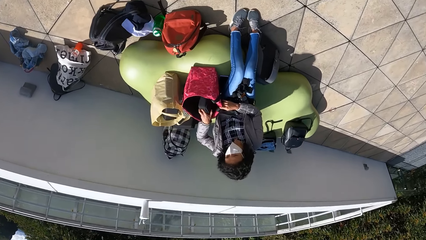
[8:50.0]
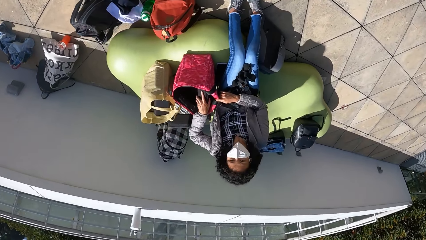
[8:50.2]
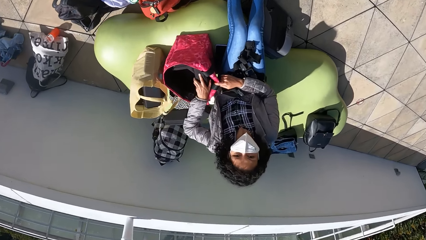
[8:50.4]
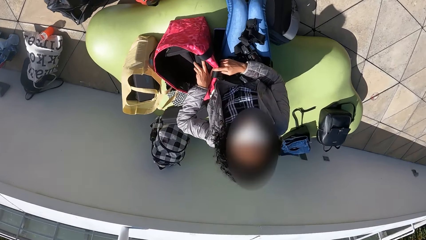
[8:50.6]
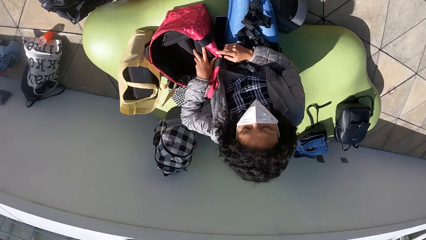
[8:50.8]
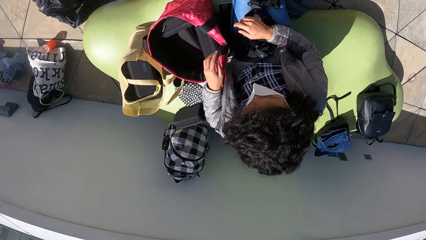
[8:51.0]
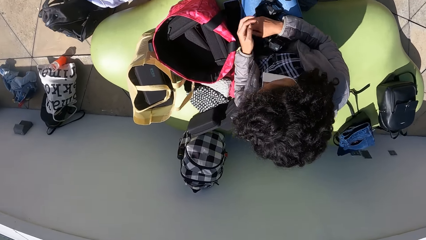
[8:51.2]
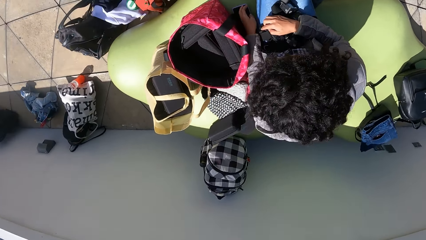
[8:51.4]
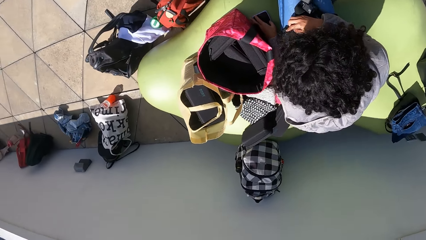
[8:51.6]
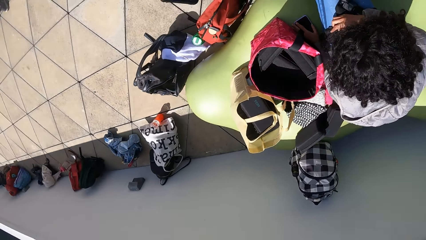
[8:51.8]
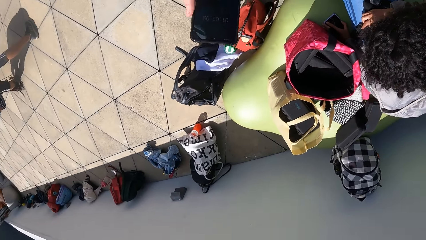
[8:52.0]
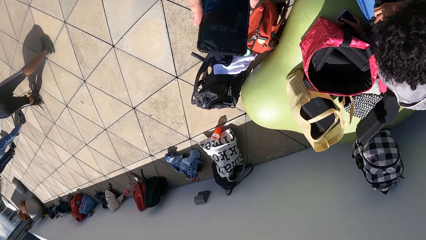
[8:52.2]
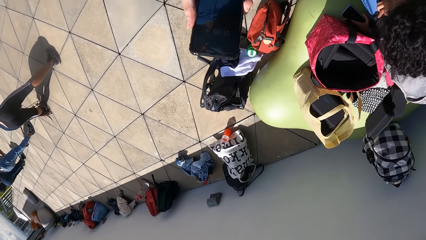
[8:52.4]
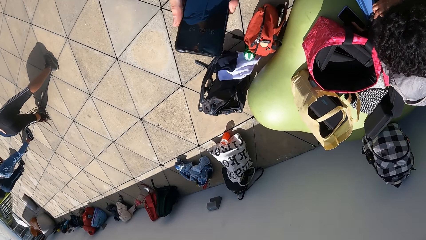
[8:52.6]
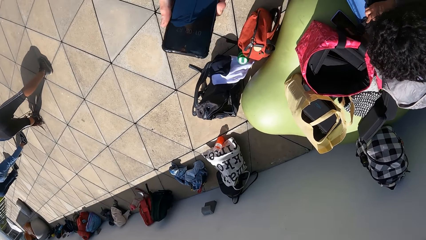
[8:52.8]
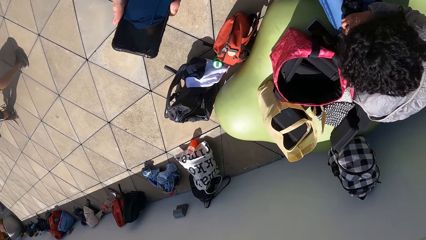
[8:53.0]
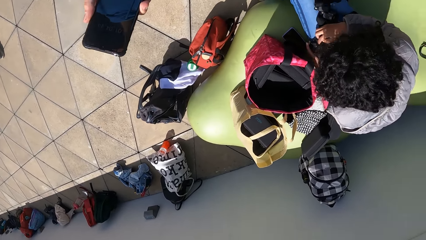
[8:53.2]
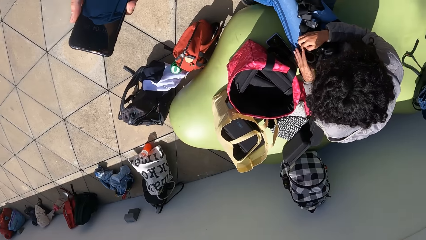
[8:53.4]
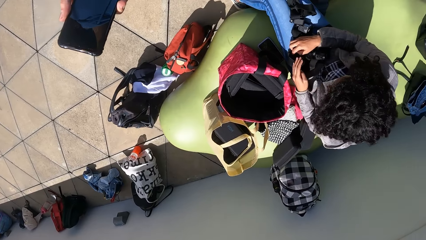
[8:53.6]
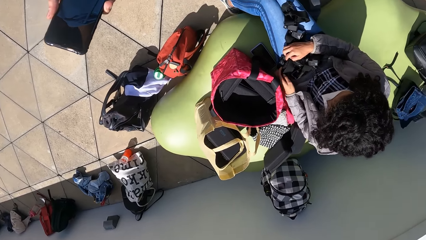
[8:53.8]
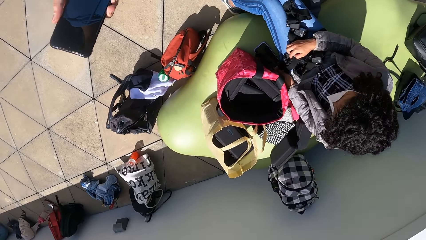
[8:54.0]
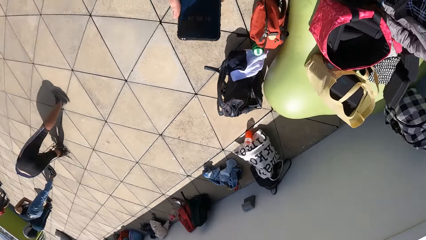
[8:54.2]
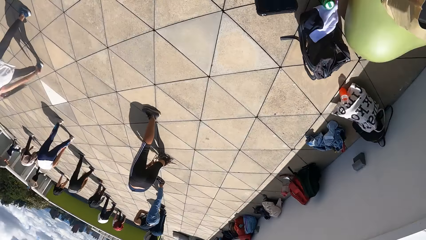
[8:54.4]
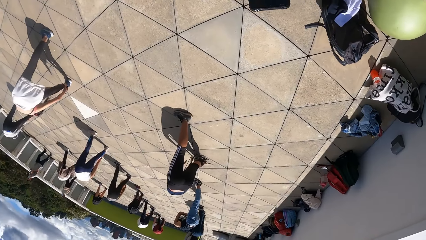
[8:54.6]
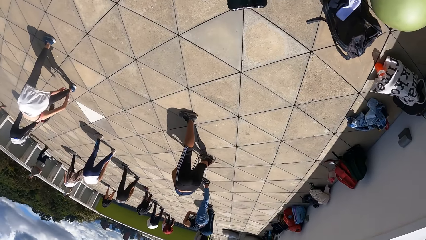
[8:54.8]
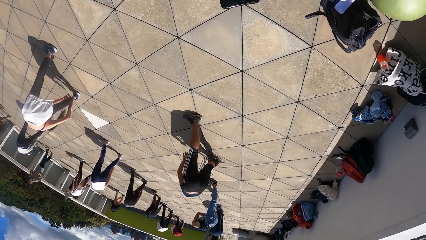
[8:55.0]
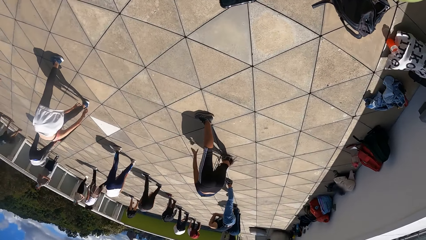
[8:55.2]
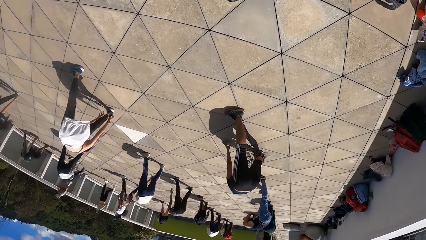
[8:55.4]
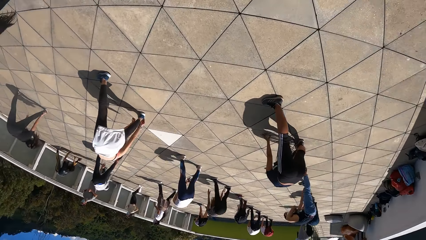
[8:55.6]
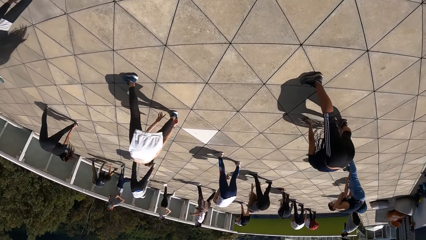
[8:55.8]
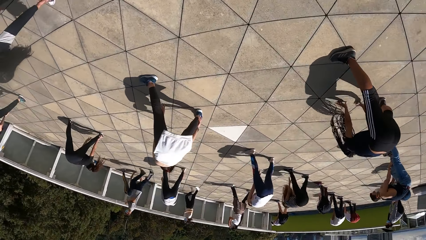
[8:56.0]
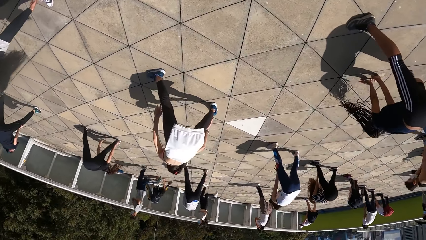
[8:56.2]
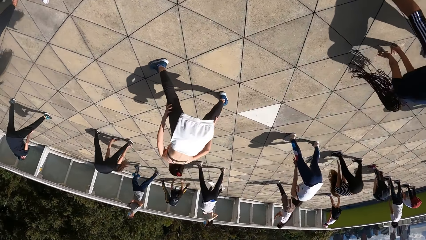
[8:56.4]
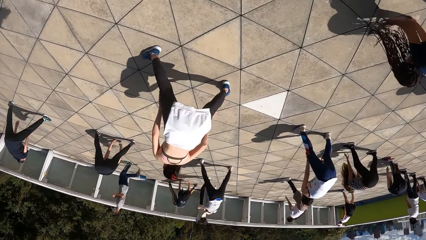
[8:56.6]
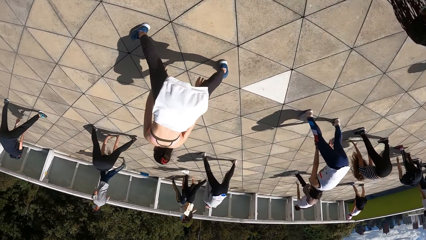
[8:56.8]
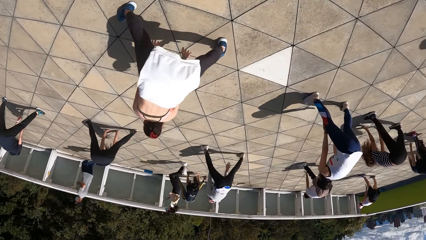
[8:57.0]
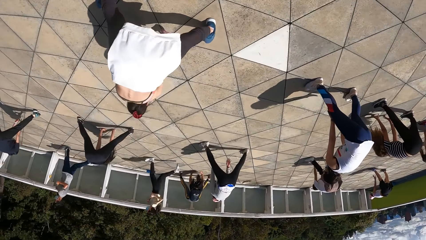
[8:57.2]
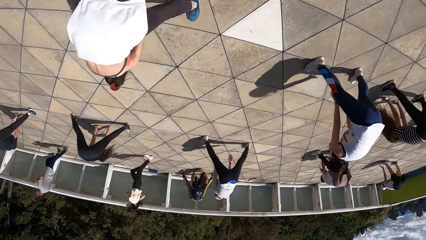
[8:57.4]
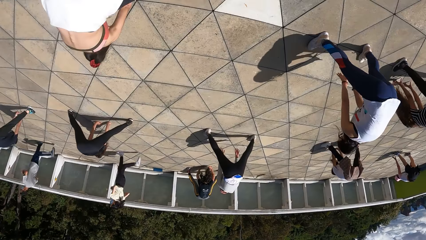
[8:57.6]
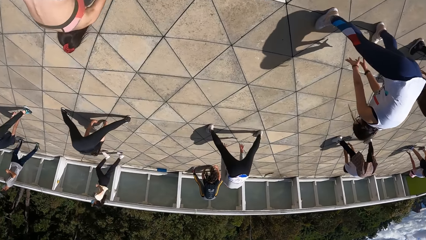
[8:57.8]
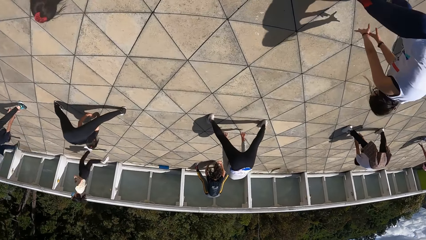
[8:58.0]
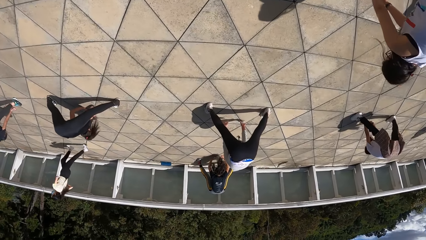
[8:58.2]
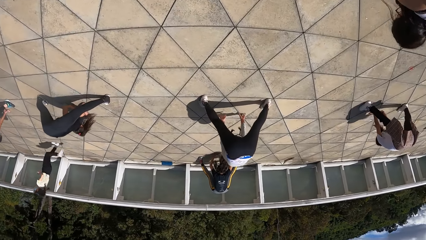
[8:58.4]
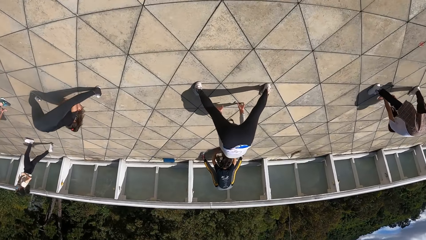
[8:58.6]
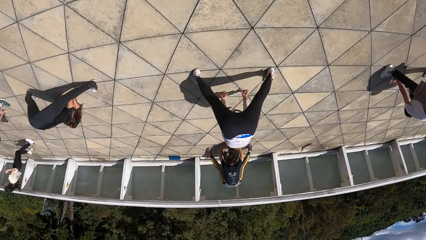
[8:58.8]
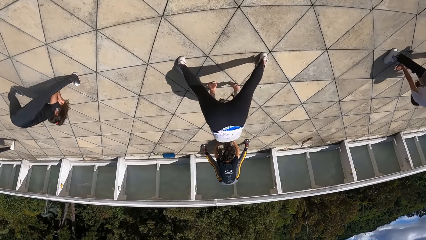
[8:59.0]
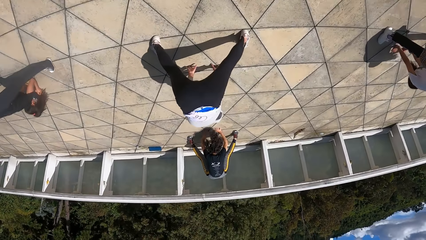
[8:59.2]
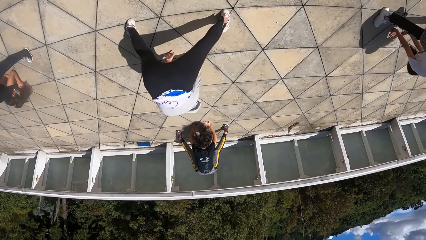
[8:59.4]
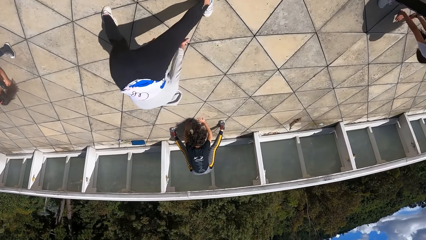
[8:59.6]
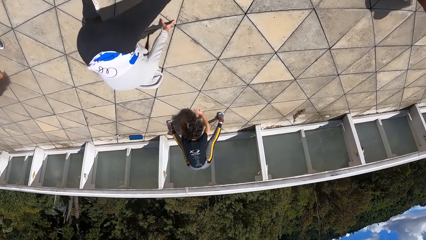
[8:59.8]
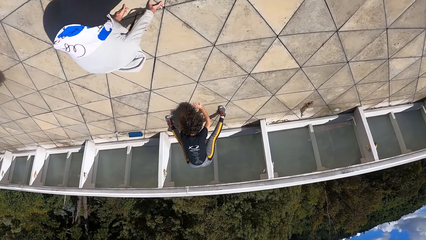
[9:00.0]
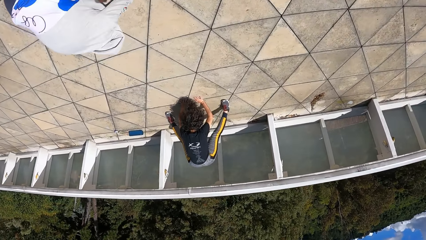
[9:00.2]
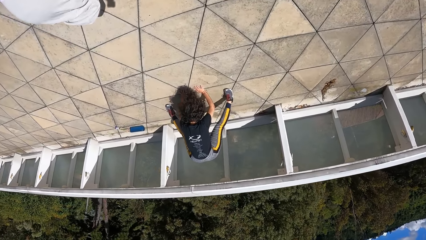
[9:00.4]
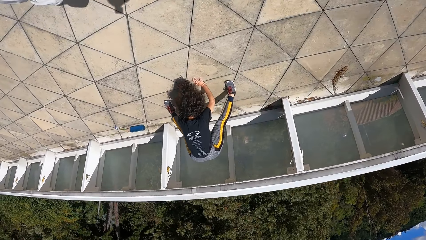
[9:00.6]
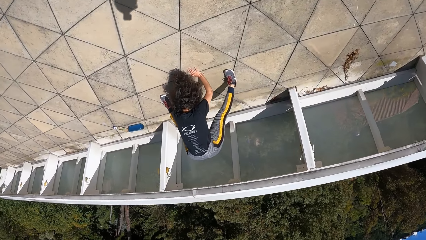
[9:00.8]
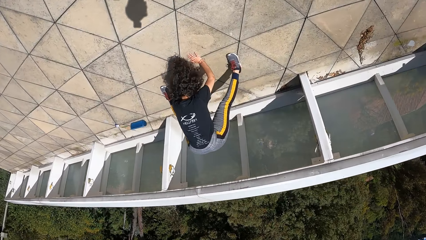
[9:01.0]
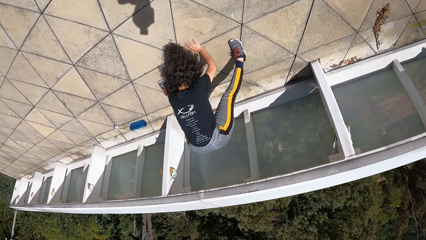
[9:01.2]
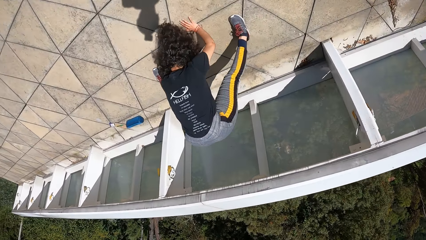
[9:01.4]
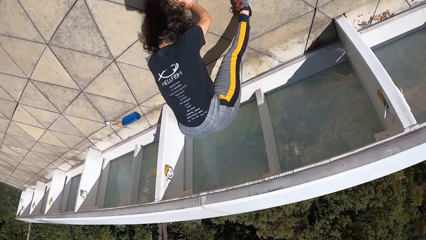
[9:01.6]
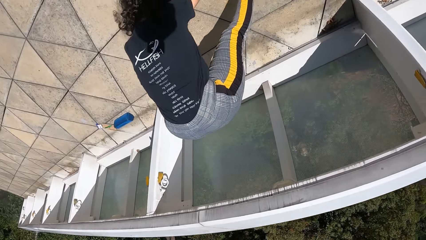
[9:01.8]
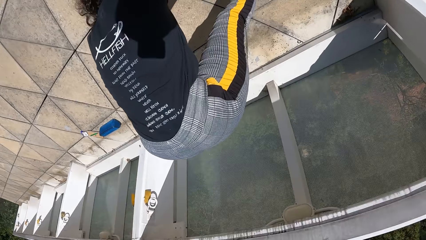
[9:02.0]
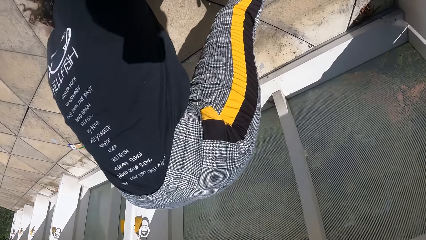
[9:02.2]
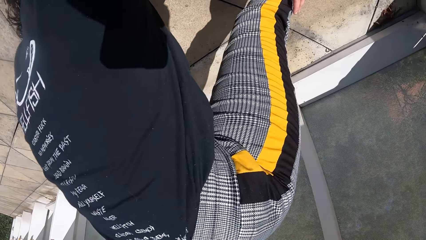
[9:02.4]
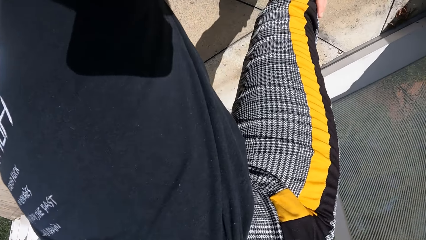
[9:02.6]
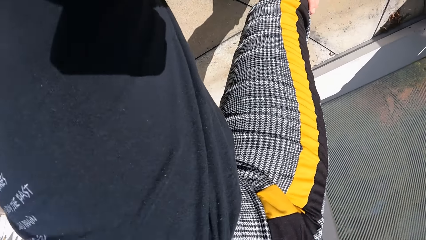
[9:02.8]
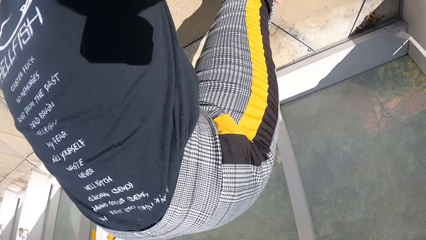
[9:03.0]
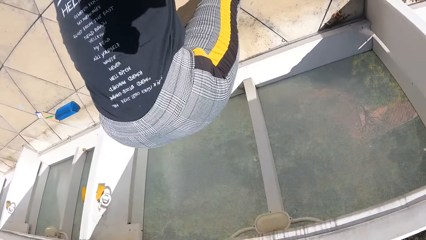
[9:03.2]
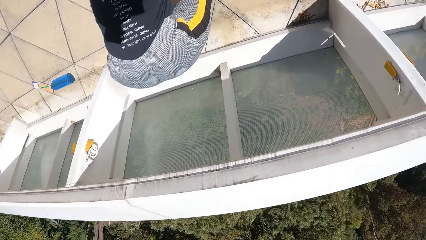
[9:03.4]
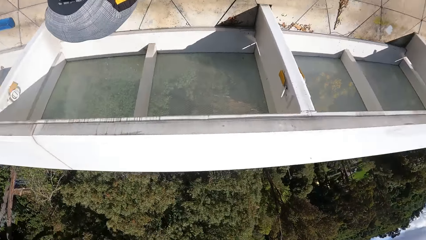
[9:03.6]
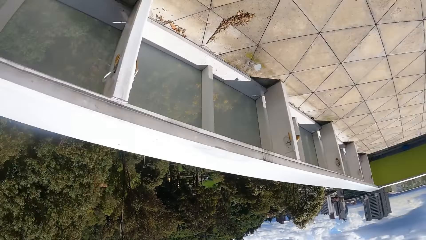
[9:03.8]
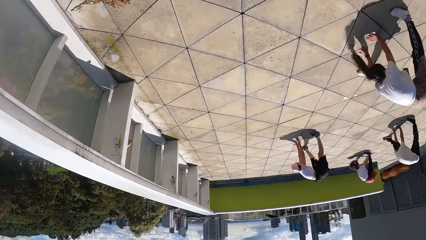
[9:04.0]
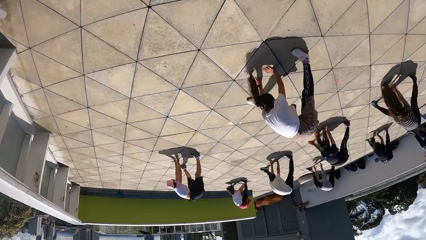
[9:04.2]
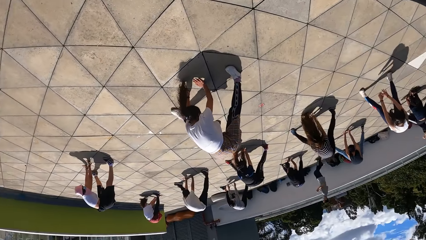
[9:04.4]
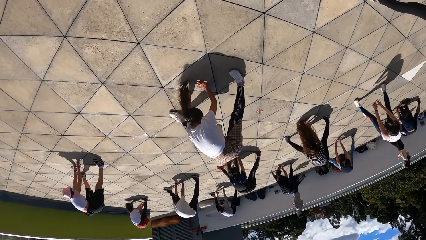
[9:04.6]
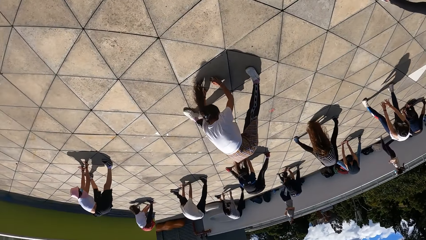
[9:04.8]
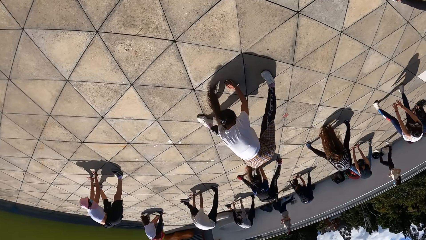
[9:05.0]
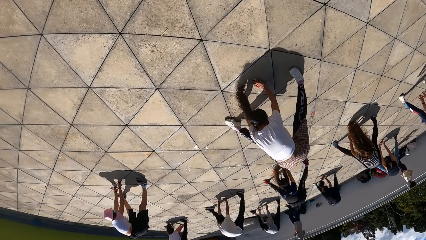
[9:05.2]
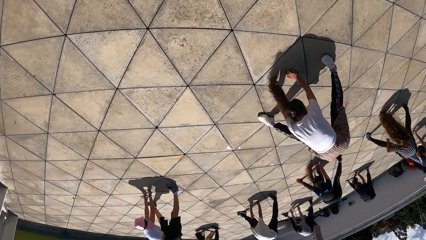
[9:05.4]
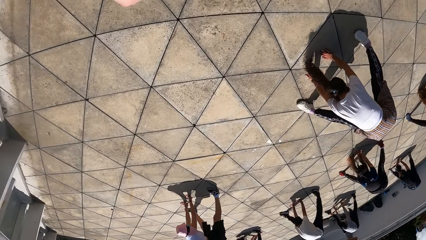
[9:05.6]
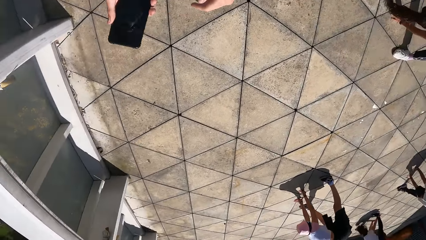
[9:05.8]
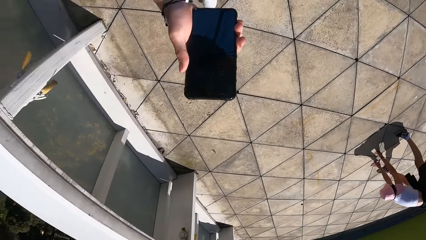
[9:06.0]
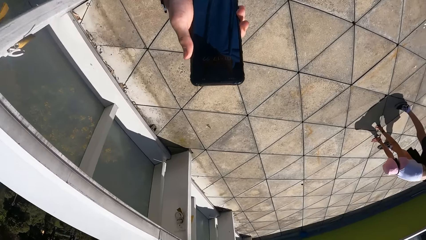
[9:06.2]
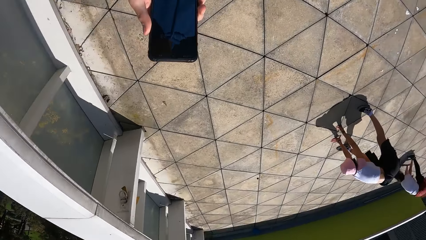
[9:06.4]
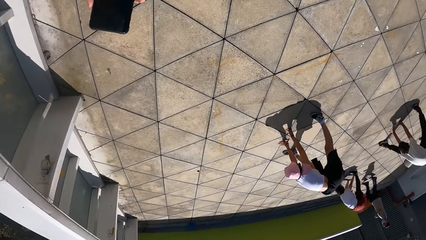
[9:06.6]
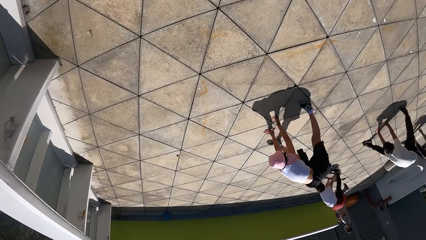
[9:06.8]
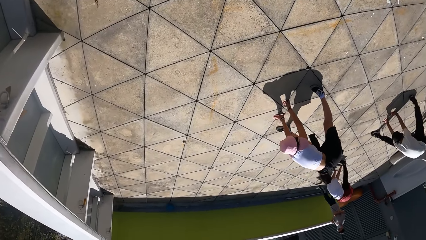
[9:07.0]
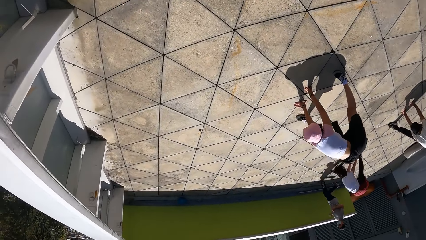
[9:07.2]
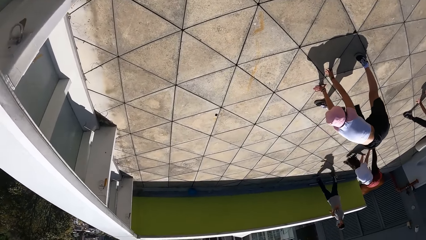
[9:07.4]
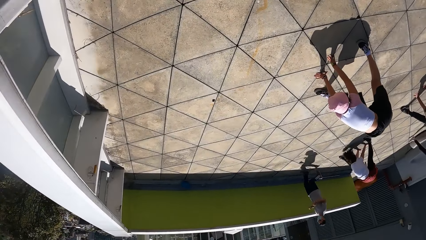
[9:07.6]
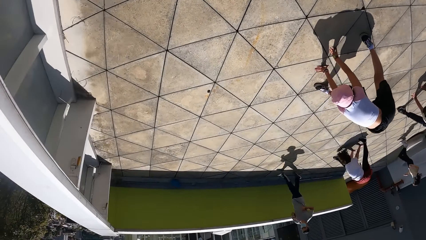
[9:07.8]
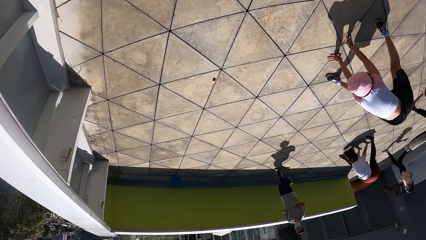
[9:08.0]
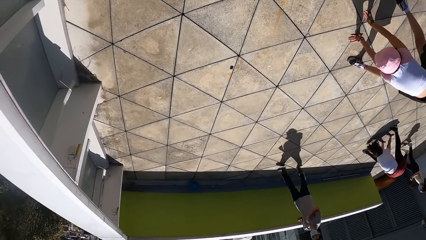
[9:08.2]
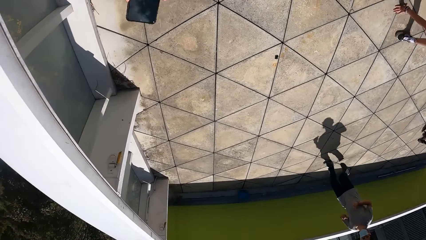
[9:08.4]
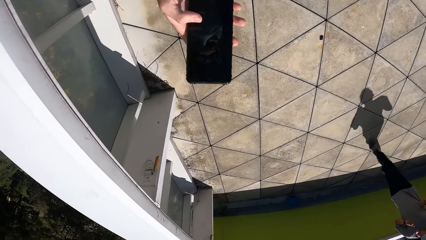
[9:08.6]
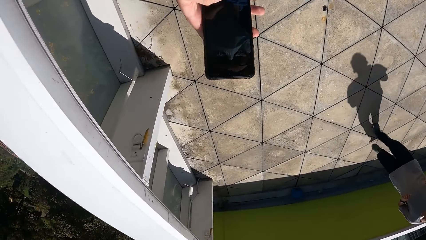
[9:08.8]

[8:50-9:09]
The camera wearer looks at a woman. A woman places a black pouch in a red bag with her right hand. The camera wearer looks at the phone in his left hand. He uses the phone. He walks towards another woman. He looks around. He looks at the phone in his right hand. He uses the phone. He looks around.
